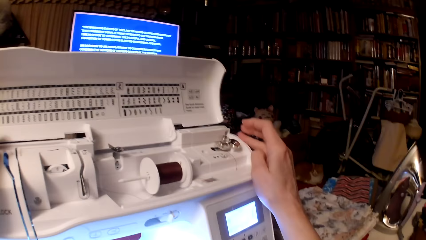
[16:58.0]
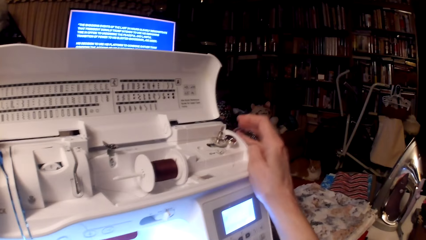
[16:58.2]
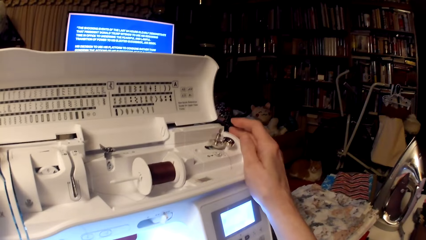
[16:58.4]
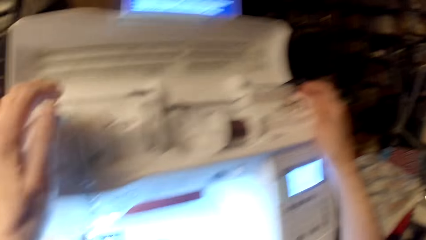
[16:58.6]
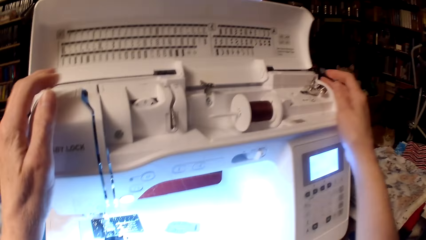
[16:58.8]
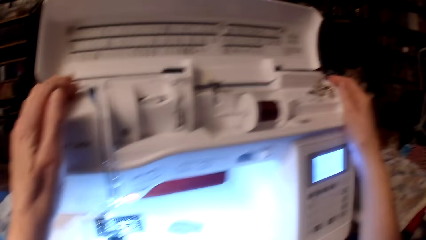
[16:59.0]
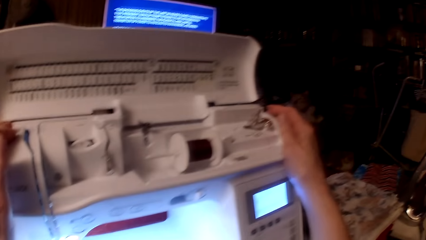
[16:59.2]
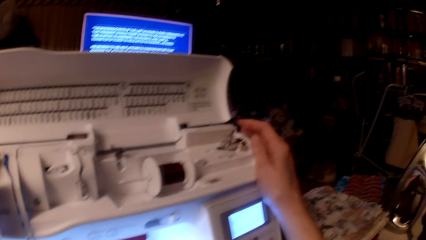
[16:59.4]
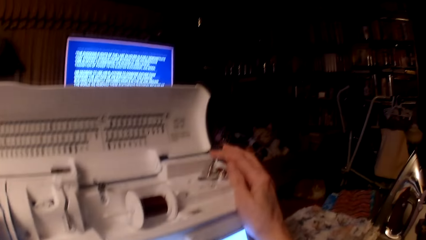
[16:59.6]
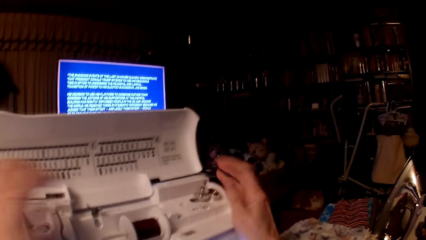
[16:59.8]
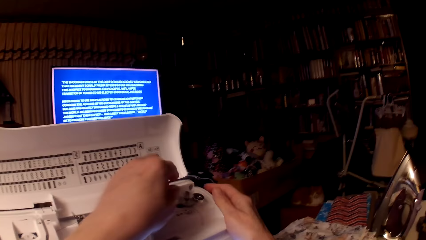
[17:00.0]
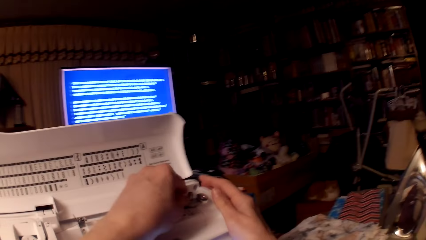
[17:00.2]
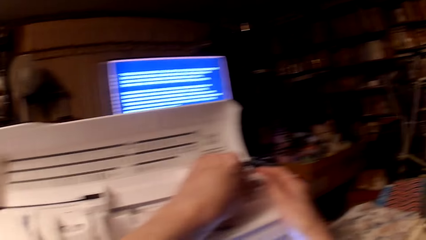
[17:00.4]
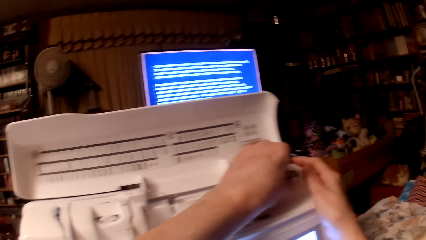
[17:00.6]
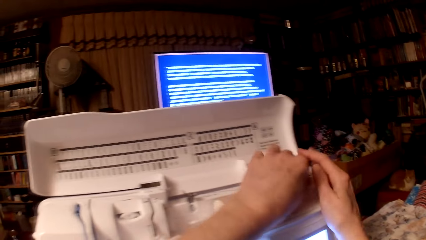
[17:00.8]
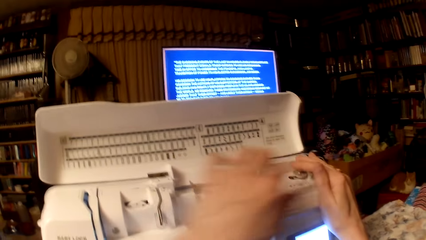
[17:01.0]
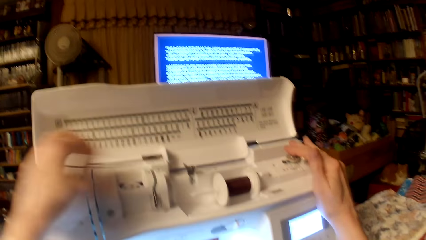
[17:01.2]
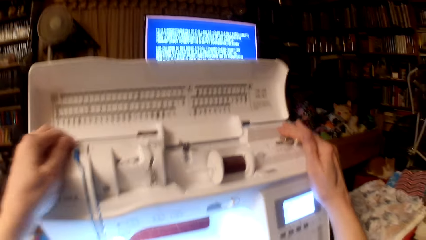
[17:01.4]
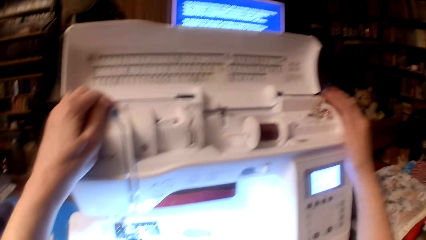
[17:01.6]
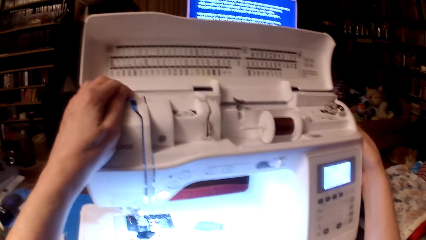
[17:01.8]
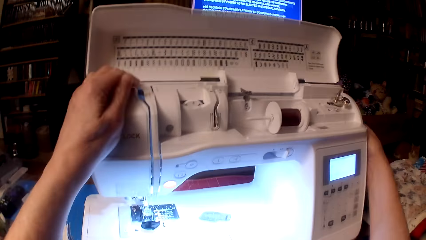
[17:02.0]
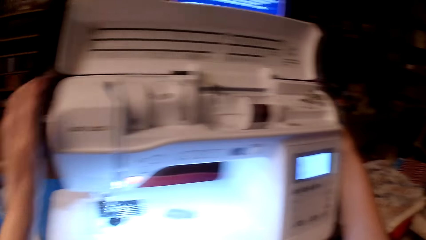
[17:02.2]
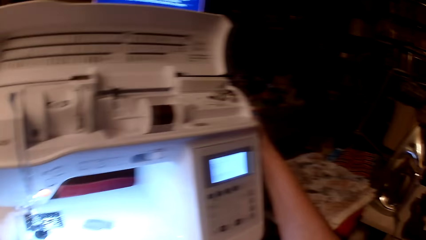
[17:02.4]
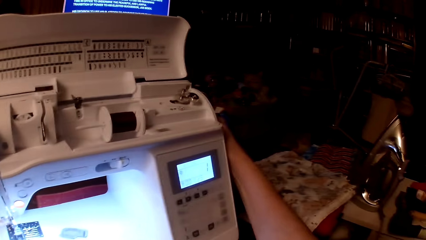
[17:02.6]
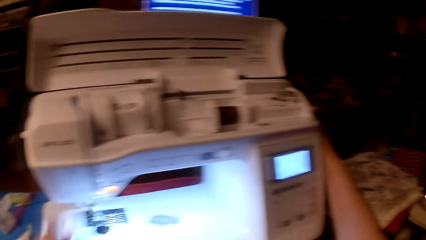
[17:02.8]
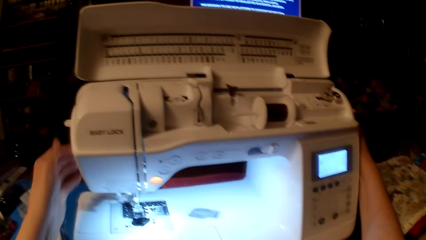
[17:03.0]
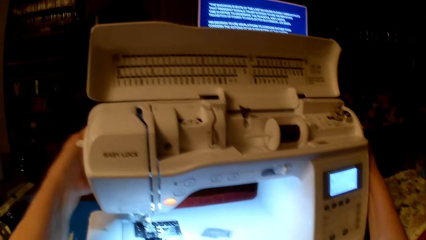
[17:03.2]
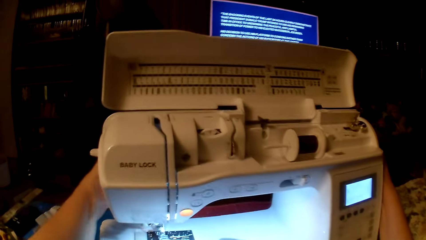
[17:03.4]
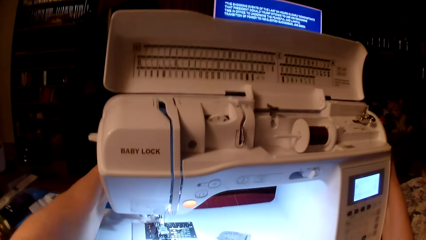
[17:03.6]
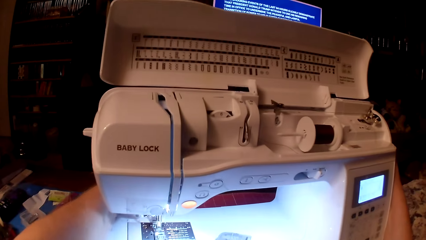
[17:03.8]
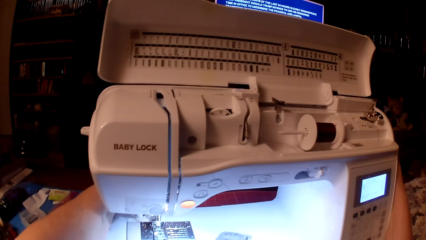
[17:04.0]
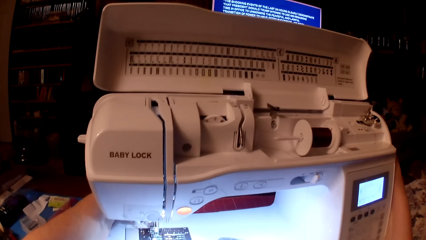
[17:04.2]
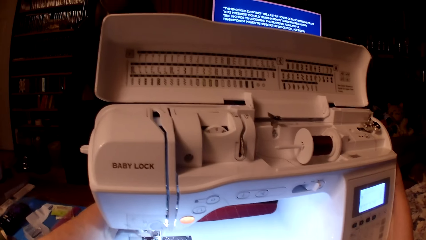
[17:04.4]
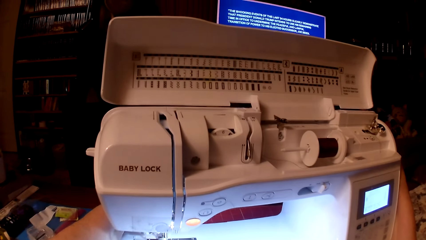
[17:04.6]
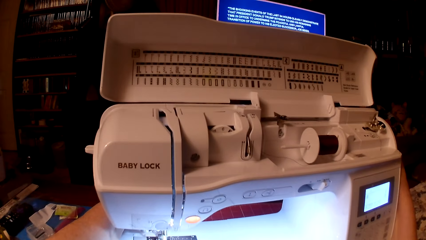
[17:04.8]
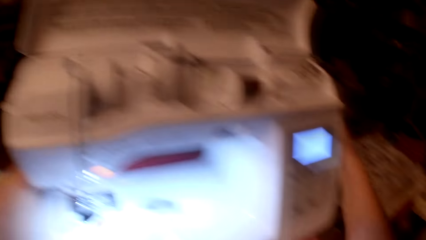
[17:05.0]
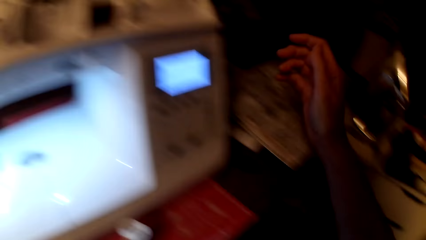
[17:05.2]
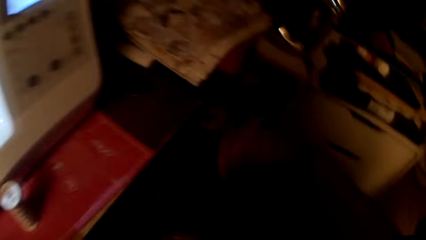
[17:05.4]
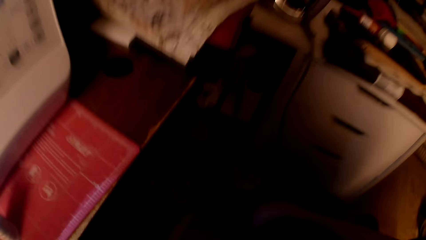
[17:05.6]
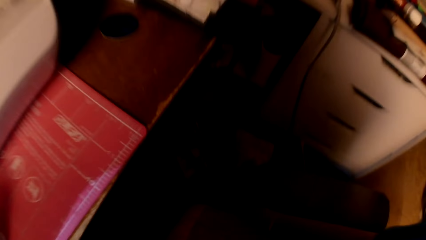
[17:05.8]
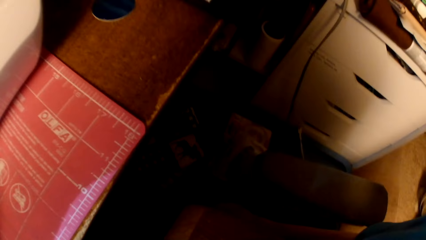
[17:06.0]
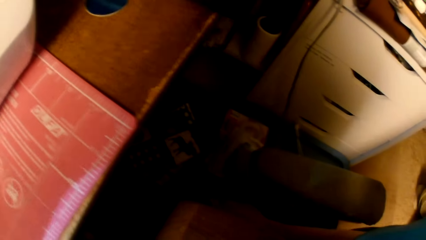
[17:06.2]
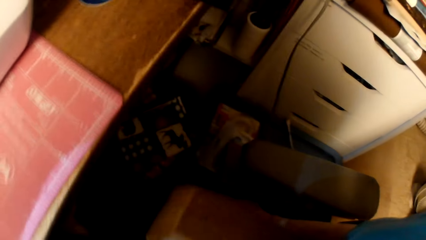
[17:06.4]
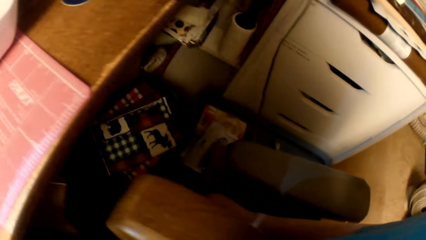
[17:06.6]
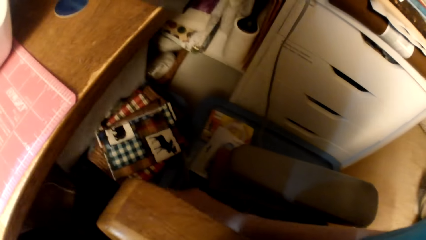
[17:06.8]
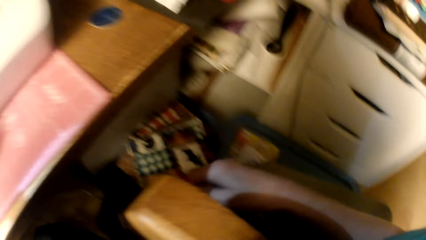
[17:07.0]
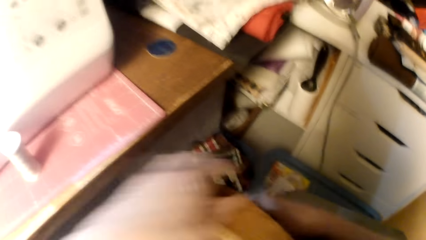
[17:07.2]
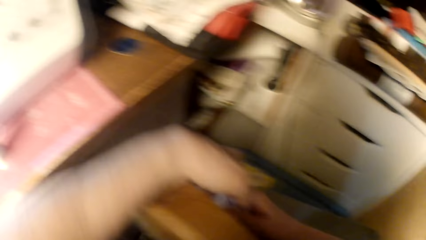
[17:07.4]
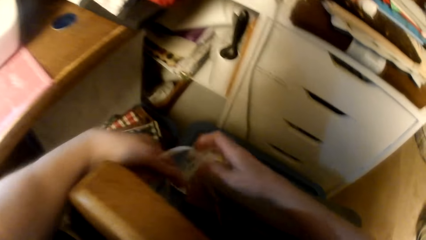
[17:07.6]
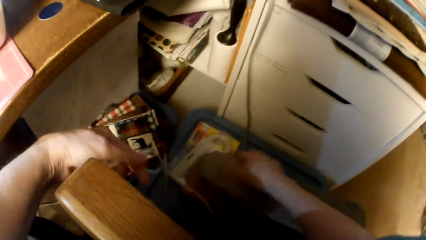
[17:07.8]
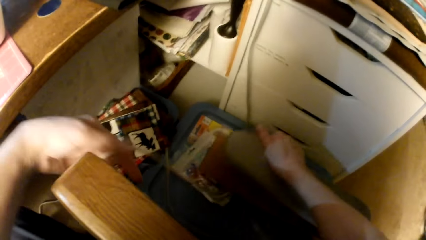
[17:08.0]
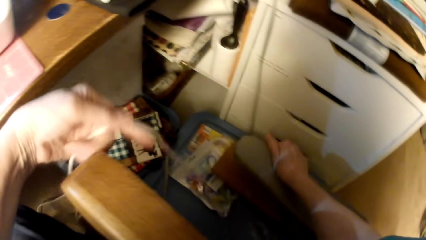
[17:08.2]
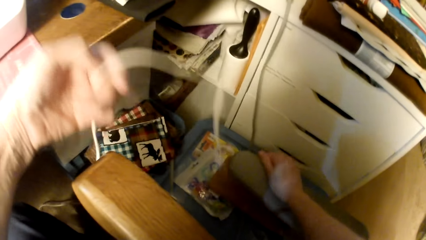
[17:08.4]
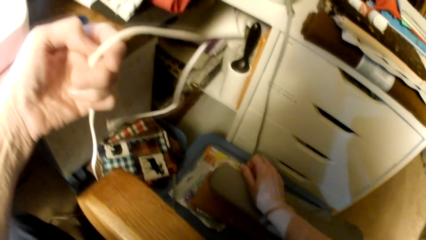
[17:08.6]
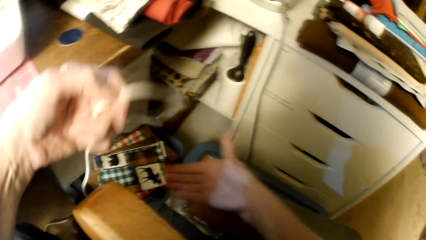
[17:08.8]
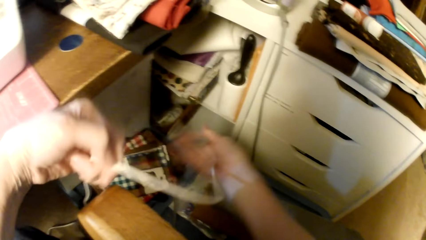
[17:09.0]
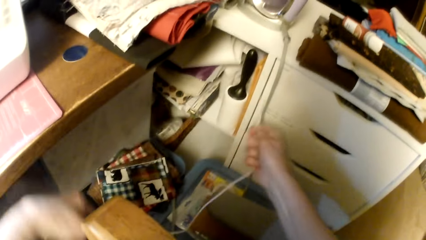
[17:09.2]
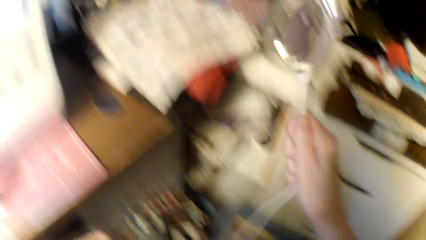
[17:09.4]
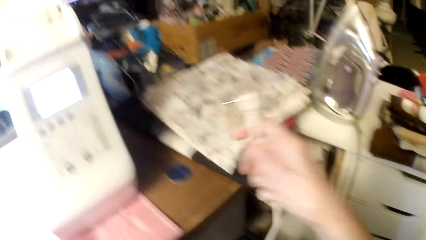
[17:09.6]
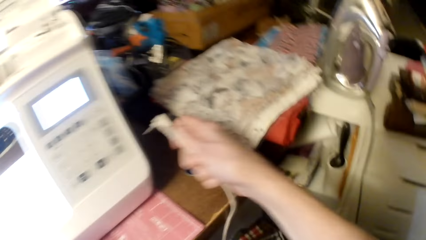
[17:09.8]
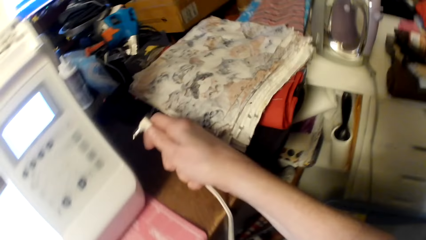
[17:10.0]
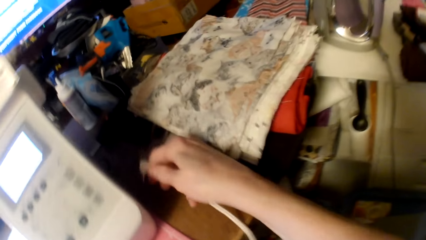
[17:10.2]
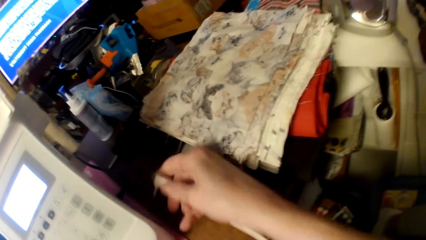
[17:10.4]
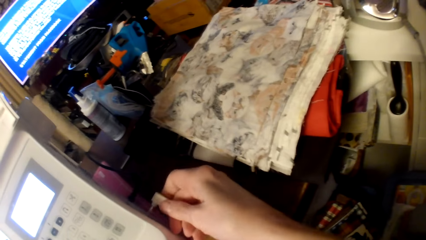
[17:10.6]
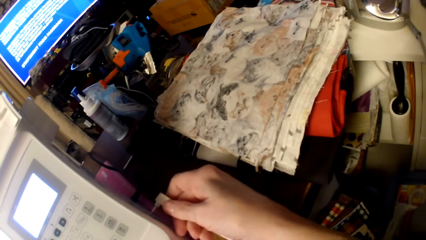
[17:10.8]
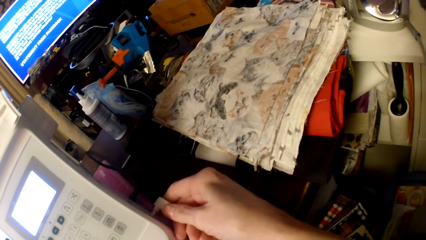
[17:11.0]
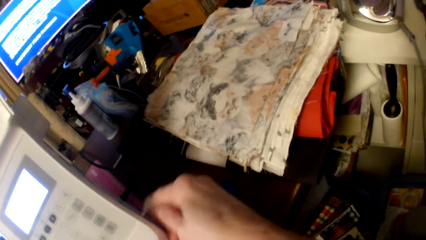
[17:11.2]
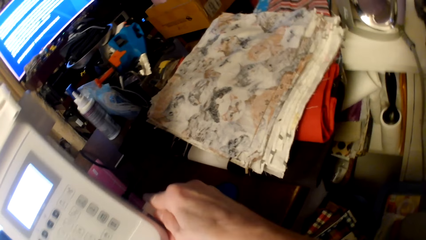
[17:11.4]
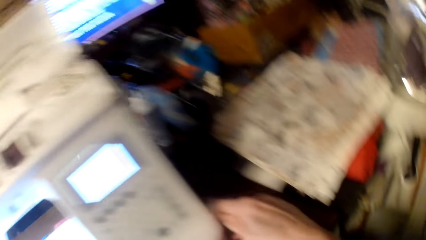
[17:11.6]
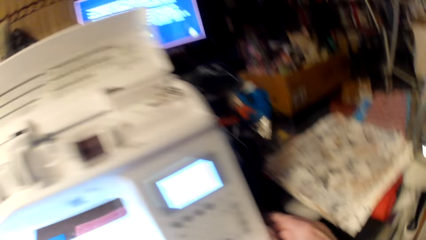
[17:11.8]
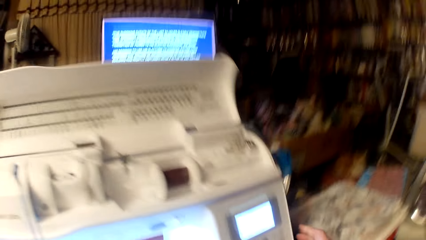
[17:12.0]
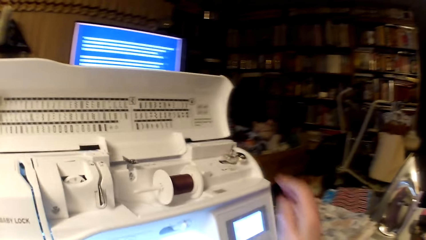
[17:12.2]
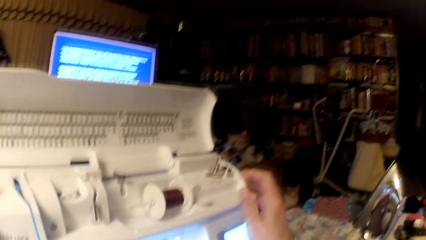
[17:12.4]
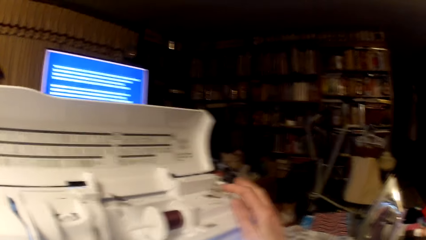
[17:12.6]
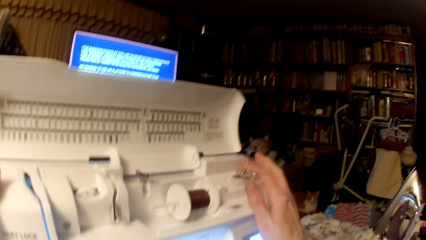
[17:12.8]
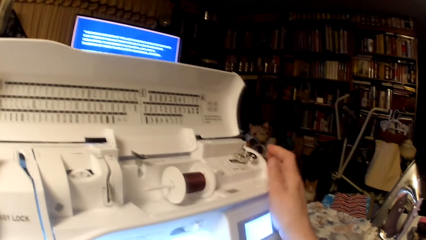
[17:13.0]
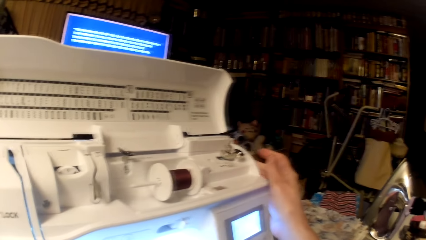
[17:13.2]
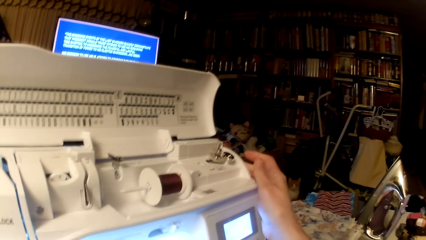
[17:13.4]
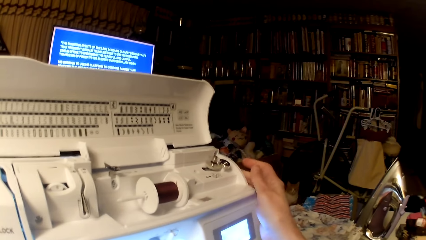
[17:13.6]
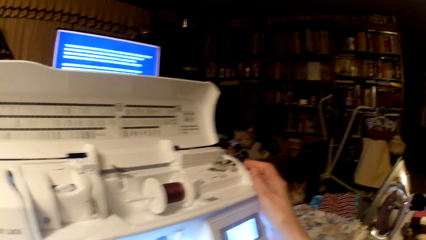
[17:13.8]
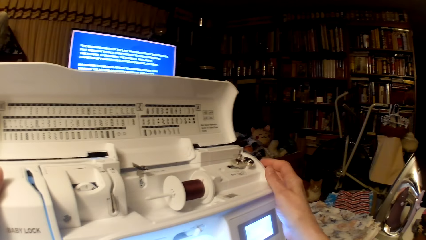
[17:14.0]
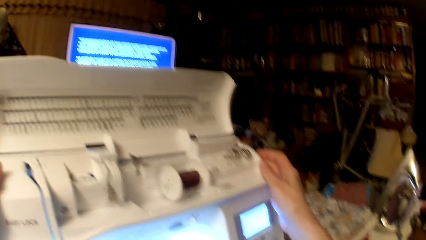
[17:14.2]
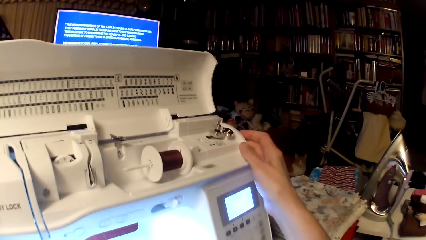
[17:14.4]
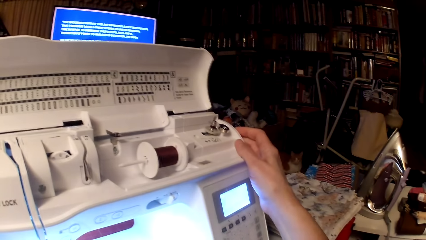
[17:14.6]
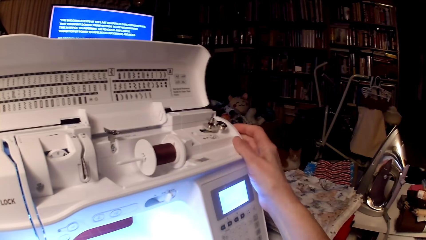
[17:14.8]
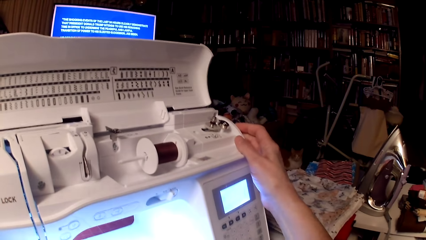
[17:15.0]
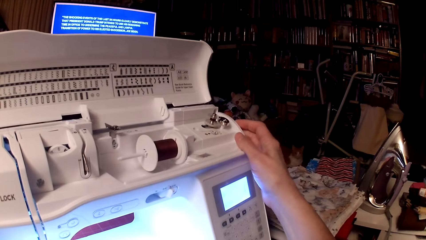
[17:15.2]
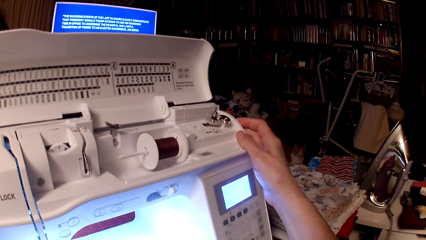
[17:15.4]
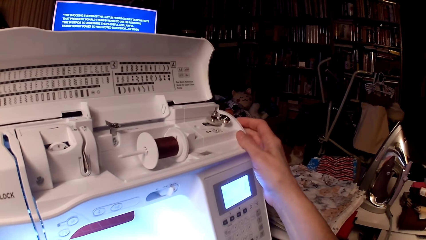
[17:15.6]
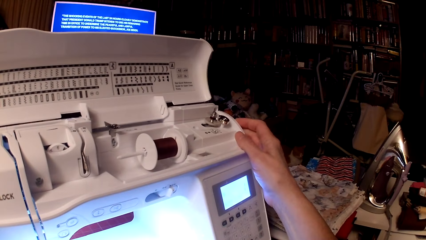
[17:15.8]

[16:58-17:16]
The camera wearer adjusts the sewing machine. They switch on the lights. They pick the sewing machine cable. They connect the cable to the sewing machine. They put the sewing thread on the bobbin.
